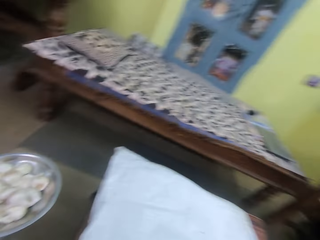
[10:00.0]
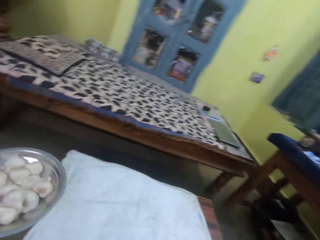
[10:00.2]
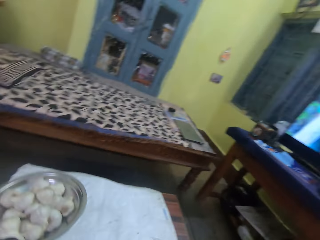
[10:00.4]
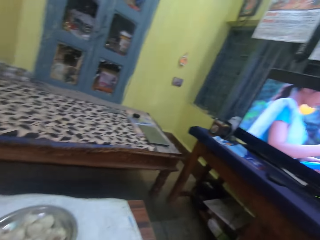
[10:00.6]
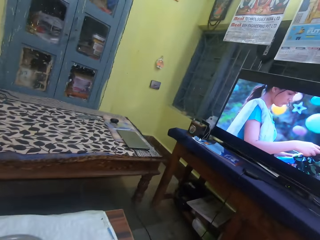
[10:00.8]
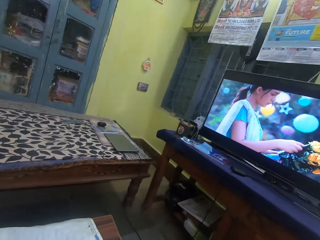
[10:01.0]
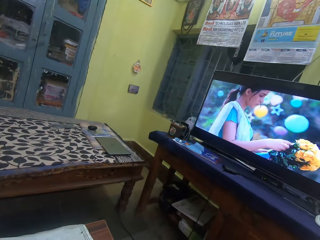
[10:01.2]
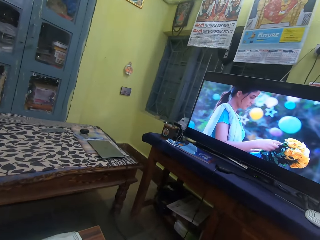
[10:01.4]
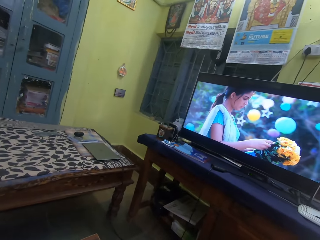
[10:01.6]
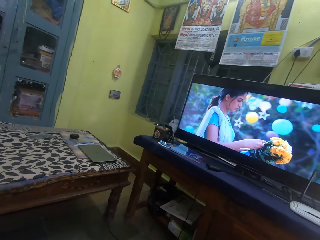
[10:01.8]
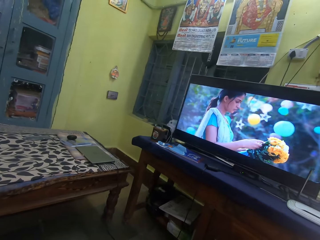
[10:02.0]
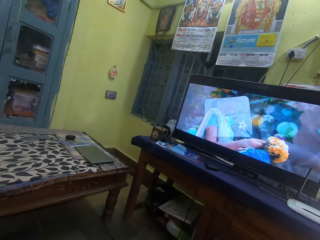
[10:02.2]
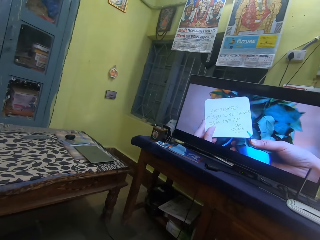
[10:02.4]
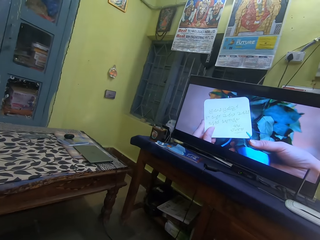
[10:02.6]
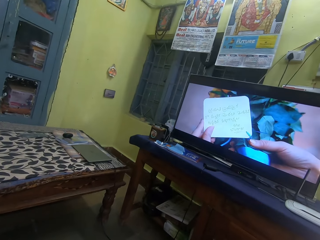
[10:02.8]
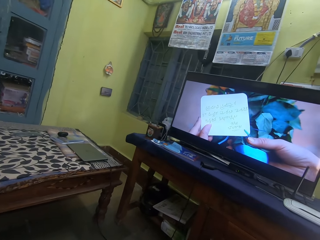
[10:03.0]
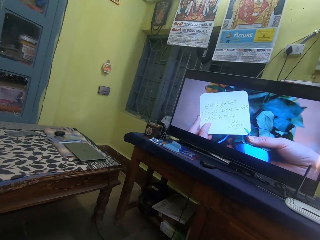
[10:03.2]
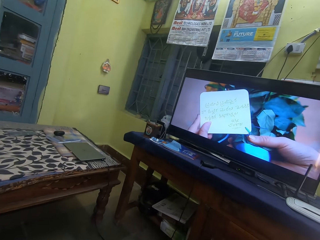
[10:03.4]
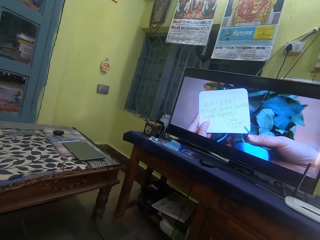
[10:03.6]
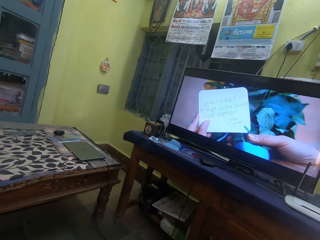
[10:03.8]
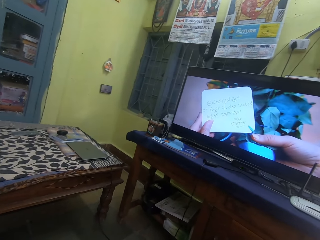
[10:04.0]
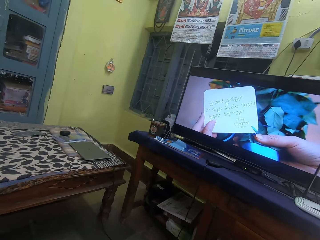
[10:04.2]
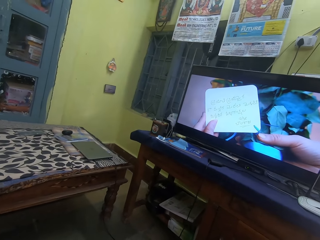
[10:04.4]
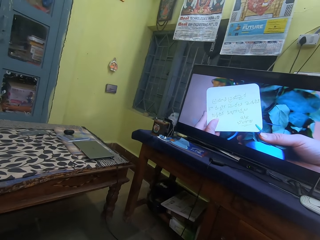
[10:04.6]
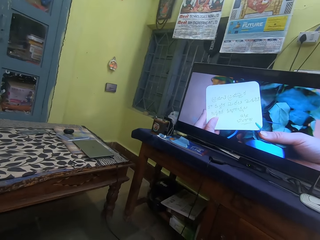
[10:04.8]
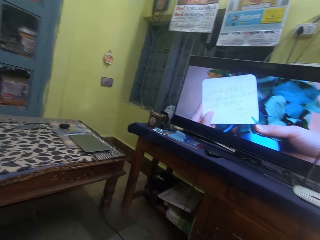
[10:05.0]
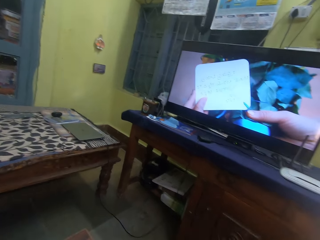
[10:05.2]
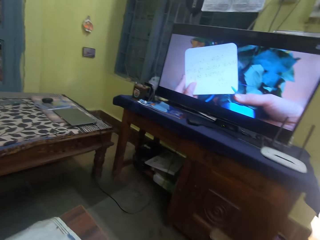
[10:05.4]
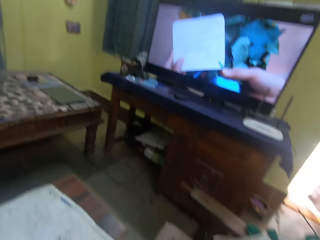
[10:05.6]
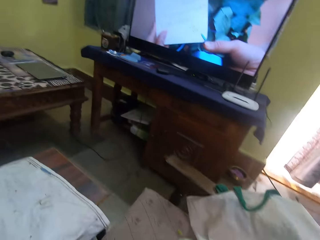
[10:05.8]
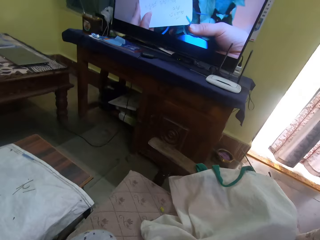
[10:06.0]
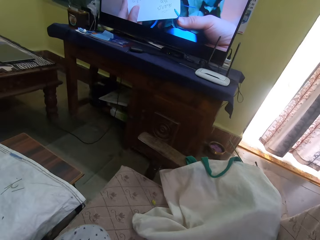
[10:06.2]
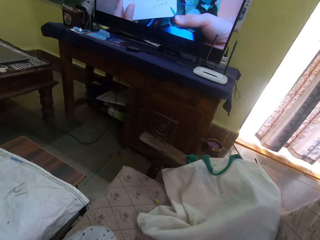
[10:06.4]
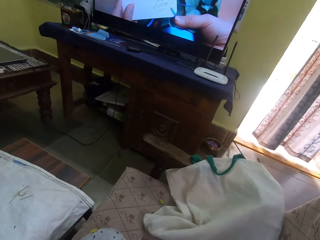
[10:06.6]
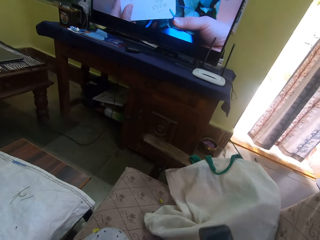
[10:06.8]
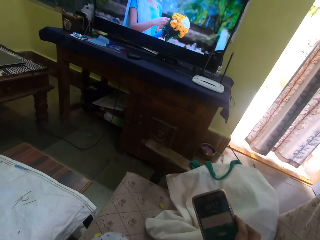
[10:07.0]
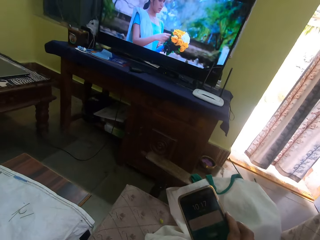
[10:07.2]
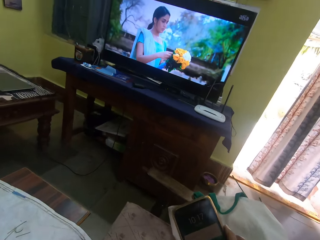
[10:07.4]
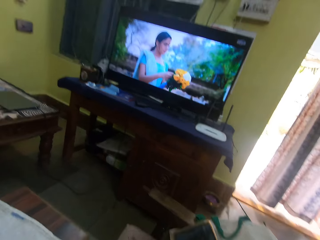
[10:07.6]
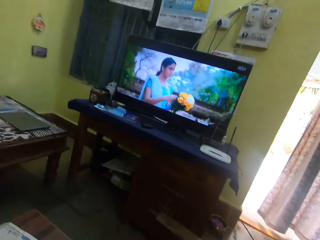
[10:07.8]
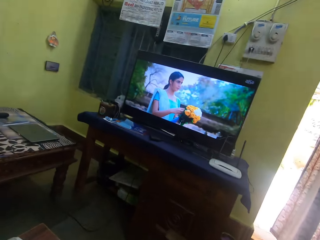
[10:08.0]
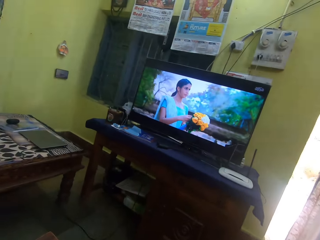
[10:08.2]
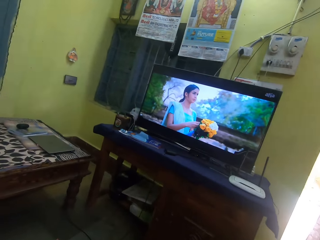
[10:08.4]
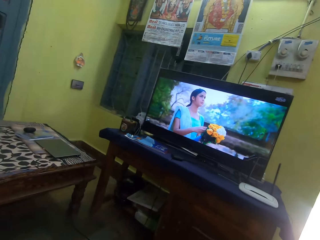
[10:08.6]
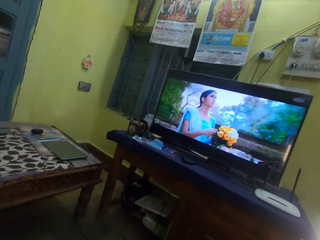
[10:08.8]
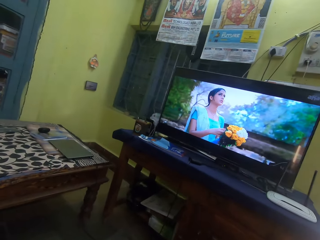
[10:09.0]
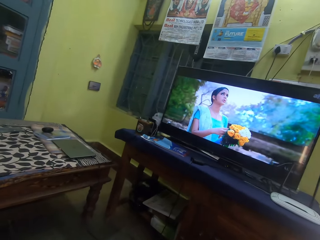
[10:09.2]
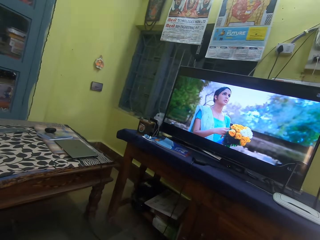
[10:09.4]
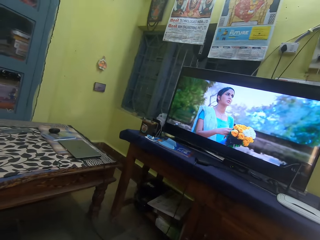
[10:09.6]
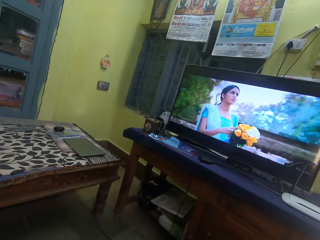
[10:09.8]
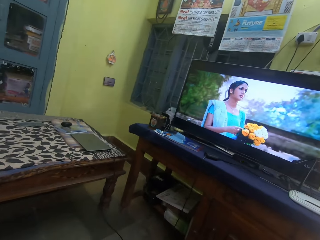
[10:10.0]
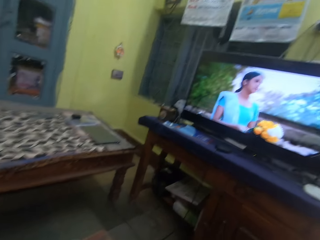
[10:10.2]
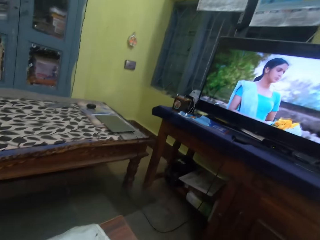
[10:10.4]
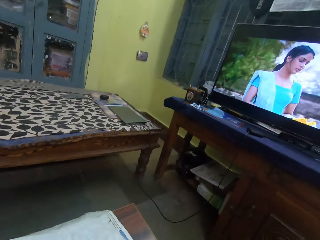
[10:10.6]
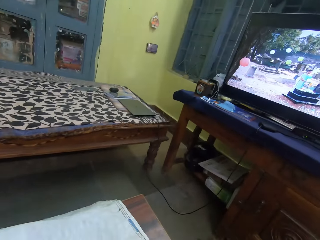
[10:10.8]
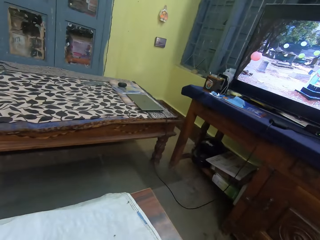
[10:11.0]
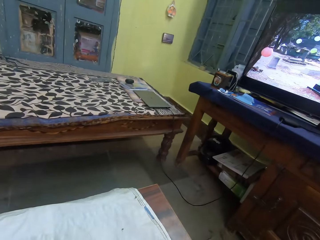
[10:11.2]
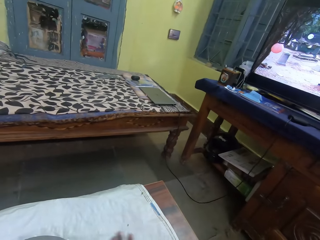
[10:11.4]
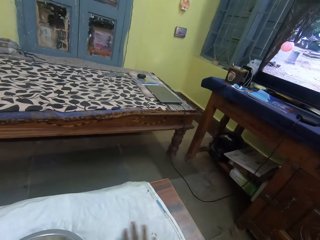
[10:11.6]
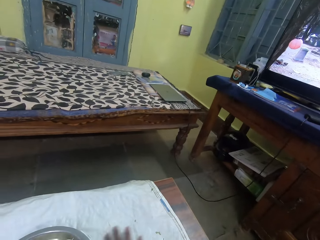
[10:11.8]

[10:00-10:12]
The camera wearer puts the bowl of garlic on the table. They watch the television. They dial a mobile phone. They look around.
